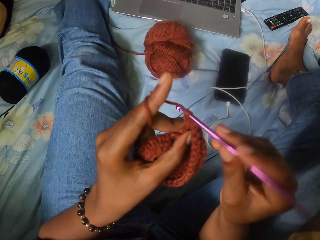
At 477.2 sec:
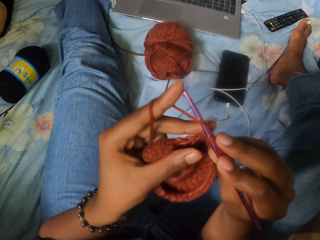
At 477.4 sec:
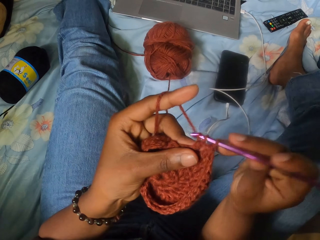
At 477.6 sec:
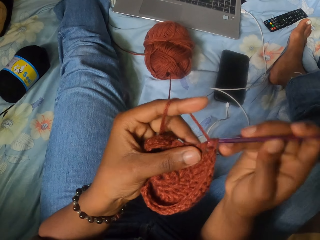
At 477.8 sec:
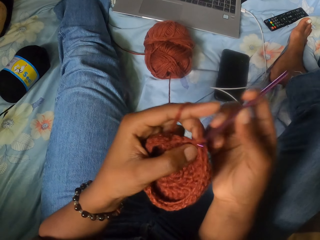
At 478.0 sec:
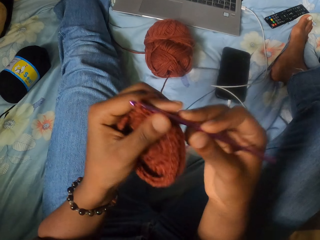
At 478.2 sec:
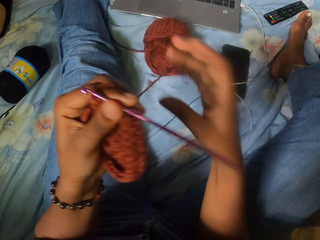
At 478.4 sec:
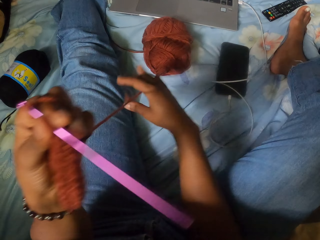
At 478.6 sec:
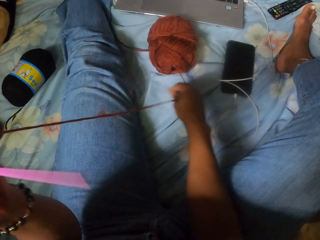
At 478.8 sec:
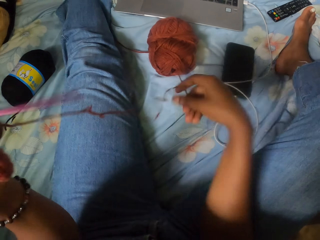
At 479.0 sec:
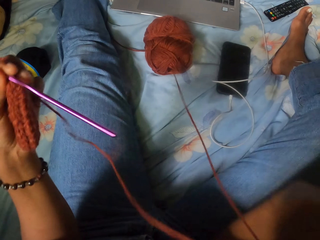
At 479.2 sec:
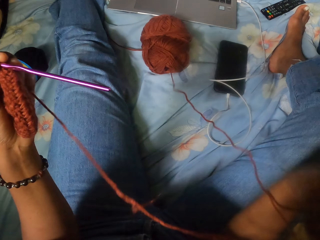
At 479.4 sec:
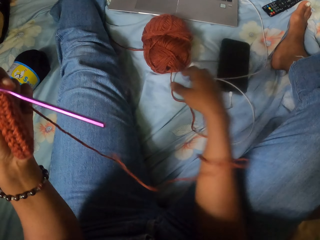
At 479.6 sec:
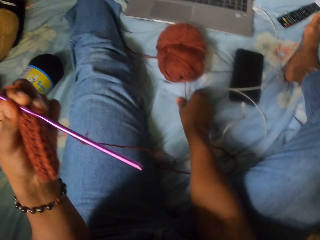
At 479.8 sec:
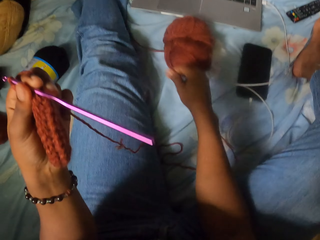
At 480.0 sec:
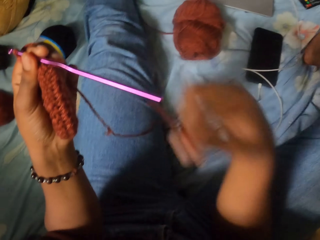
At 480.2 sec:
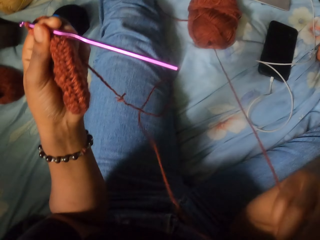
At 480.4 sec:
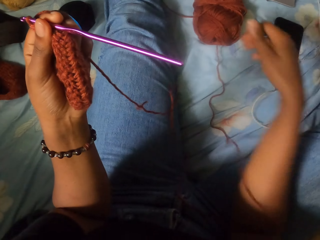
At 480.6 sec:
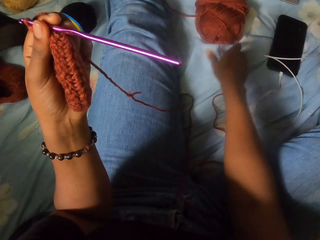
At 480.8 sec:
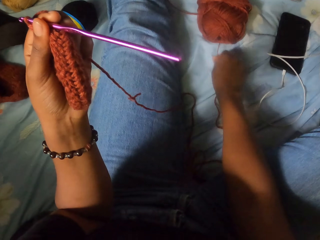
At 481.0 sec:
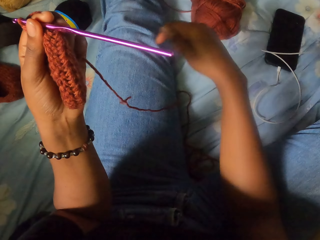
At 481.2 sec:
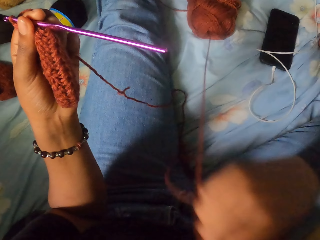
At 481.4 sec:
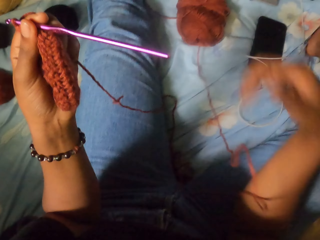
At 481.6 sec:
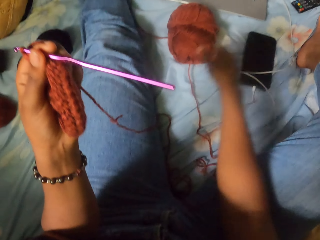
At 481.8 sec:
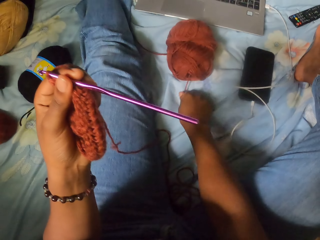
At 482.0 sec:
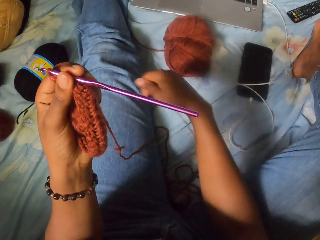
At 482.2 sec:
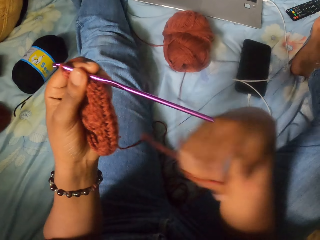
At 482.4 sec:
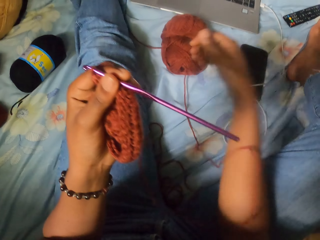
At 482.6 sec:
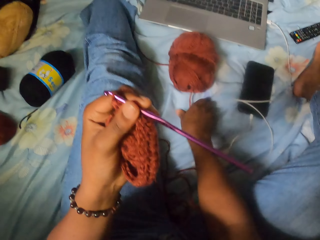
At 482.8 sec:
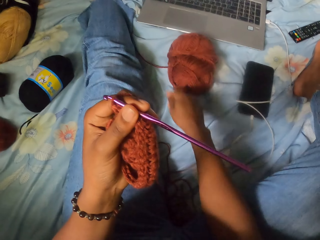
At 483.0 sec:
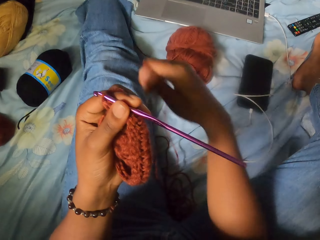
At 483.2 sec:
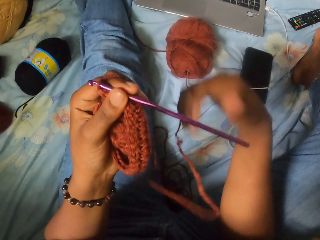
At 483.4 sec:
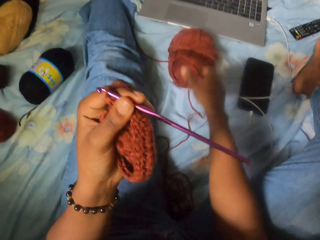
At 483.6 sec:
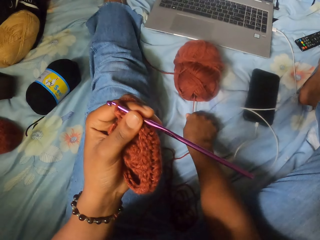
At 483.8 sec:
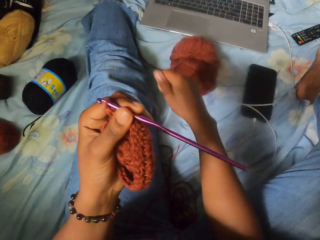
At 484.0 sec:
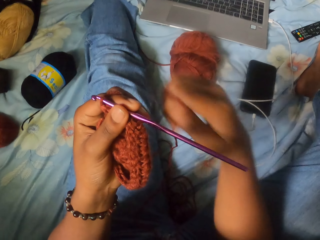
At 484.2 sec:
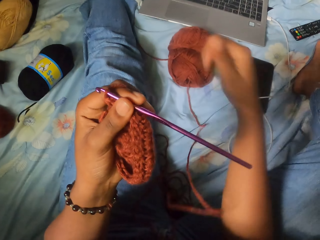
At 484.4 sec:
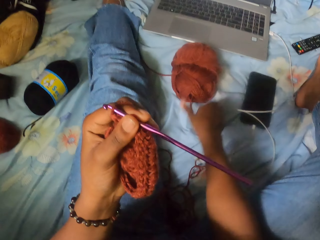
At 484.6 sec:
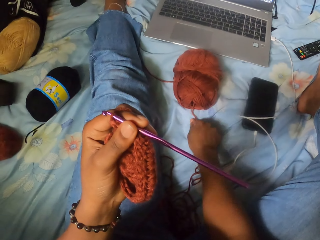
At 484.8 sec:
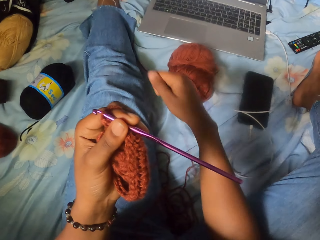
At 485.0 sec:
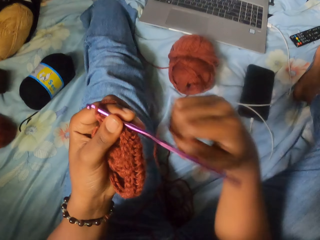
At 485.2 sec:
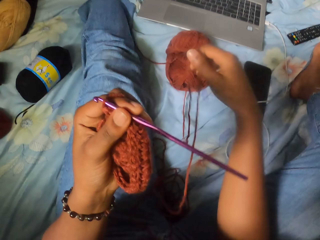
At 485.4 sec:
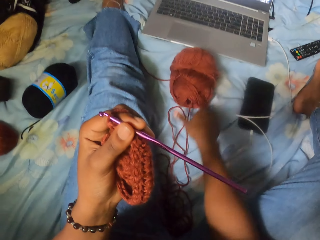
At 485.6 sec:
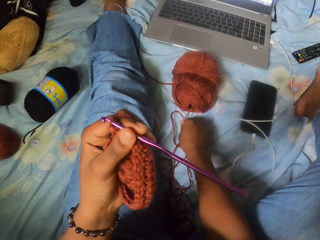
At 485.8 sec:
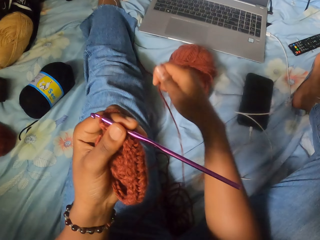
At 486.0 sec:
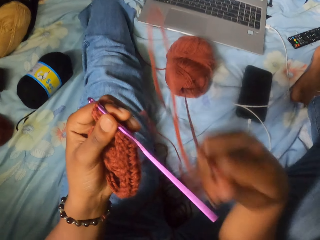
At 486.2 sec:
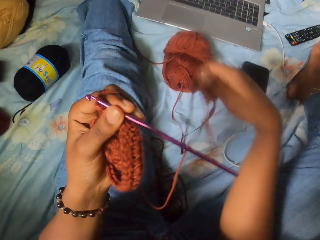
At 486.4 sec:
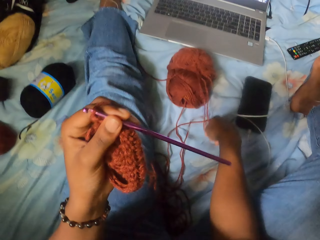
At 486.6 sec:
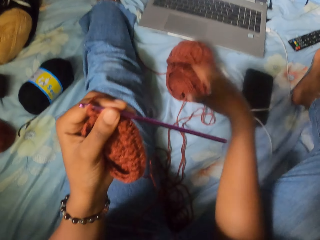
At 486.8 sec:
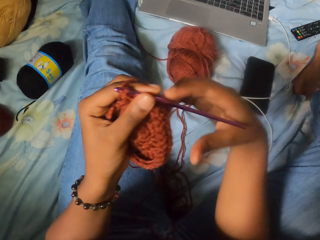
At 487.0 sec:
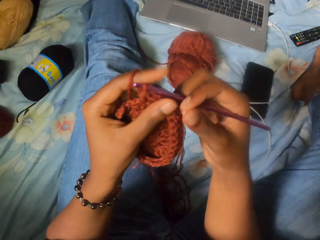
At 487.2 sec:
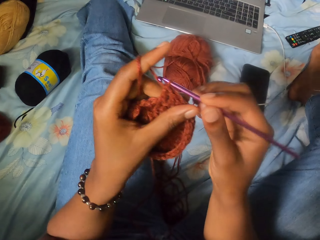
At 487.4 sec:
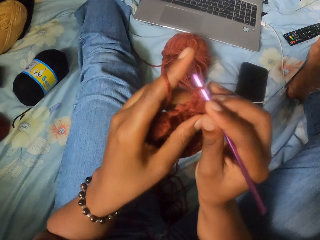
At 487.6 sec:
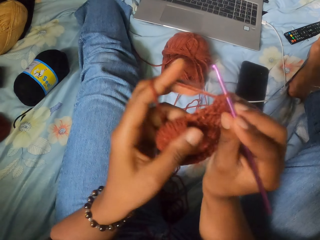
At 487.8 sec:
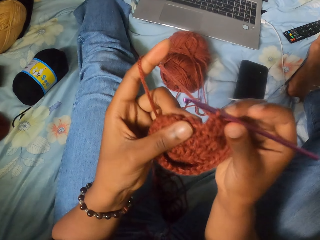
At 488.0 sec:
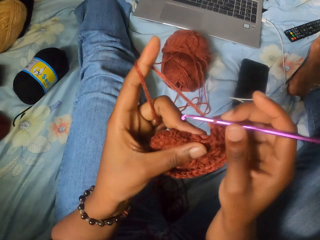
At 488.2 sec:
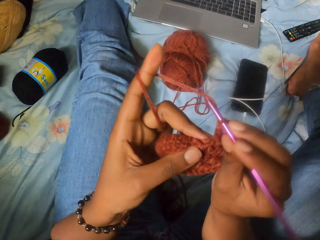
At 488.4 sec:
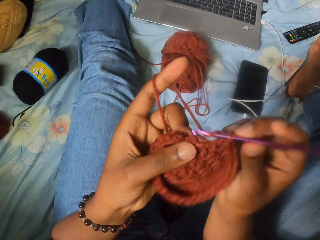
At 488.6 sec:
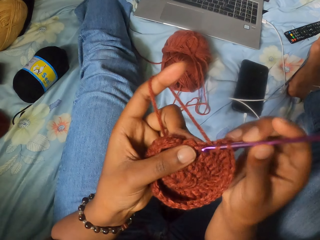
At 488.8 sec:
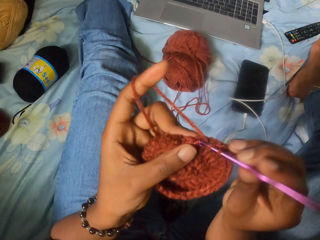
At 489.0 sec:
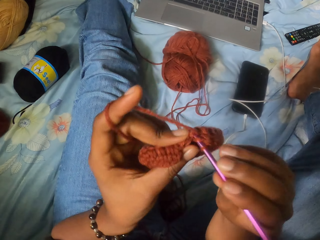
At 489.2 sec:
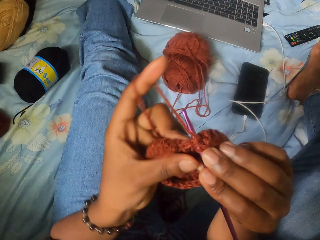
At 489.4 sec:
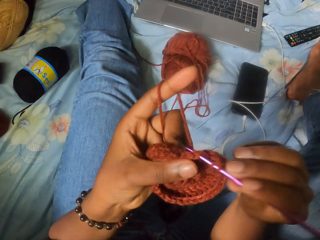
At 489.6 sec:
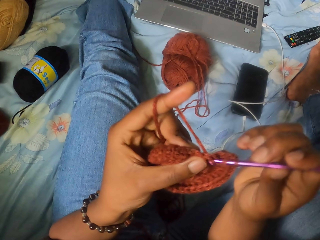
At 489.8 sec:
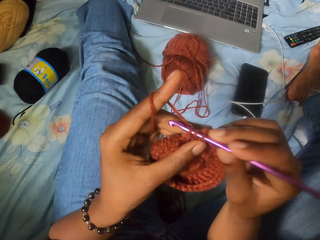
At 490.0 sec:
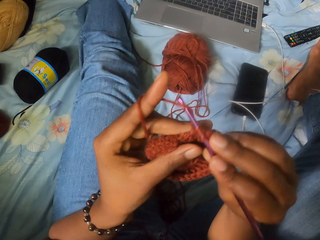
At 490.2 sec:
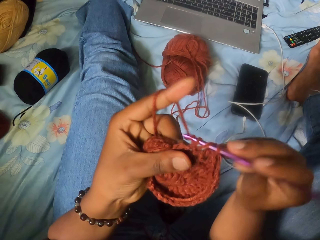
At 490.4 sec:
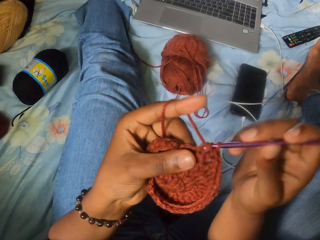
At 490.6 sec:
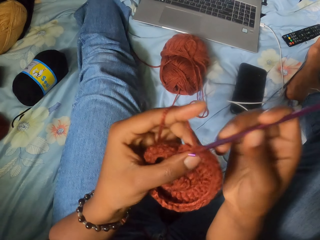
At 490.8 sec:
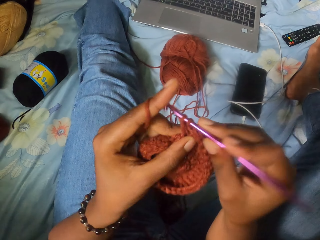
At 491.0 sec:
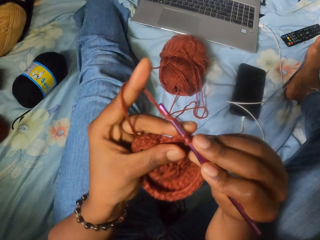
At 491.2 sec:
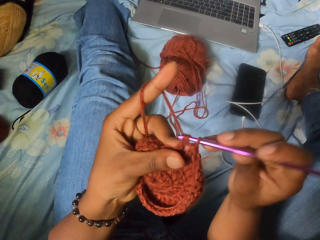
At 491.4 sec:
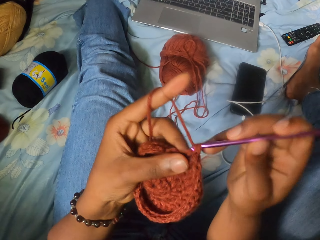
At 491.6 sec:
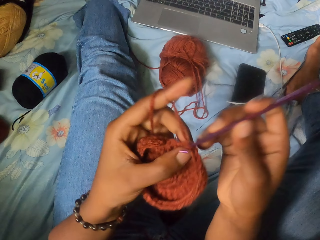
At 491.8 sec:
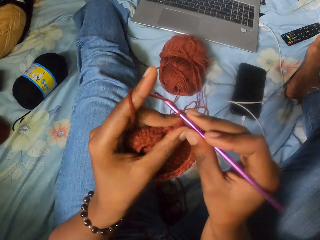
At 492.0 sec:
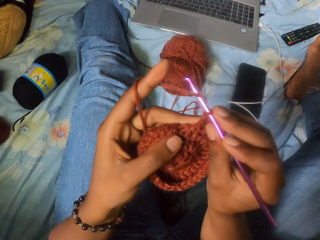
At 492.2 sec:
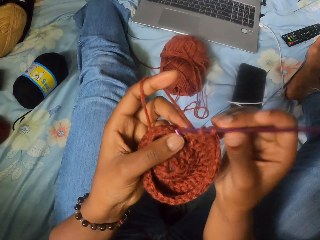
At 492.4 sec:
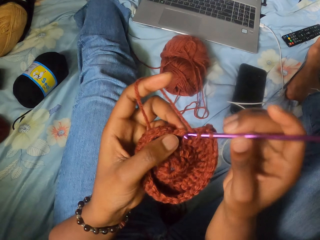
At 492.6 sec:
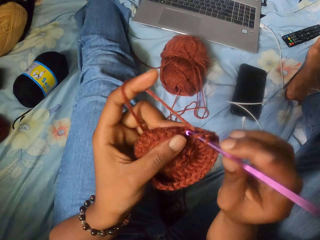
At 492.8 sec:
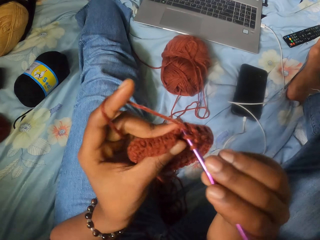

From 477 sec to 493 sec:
The camera wearer pulls the yarn with her right hand. She unrolls the fabric. She crochets the yarn with the crochet hook in her right hand.

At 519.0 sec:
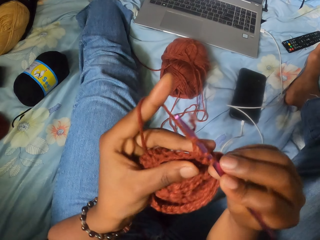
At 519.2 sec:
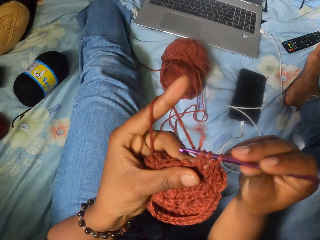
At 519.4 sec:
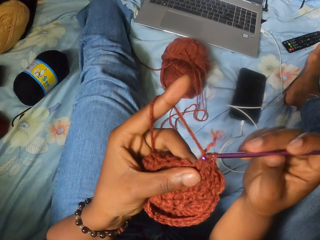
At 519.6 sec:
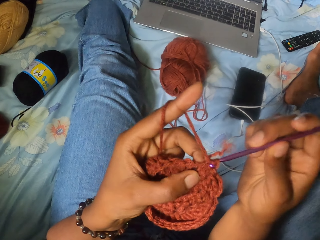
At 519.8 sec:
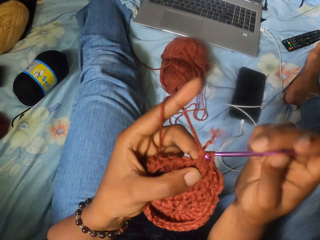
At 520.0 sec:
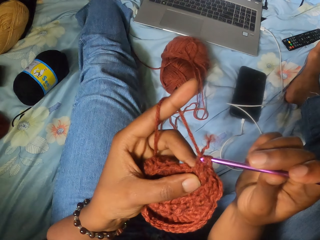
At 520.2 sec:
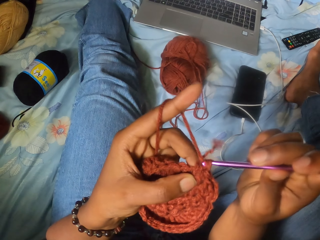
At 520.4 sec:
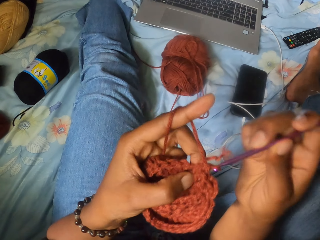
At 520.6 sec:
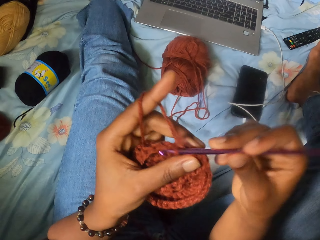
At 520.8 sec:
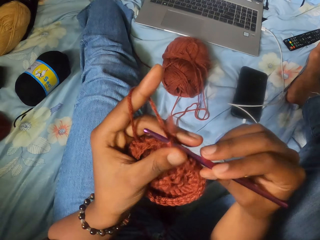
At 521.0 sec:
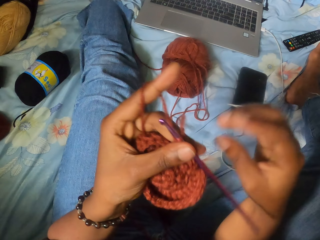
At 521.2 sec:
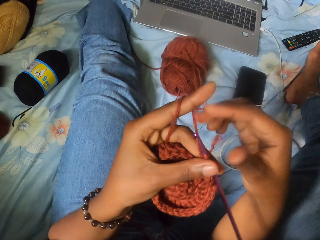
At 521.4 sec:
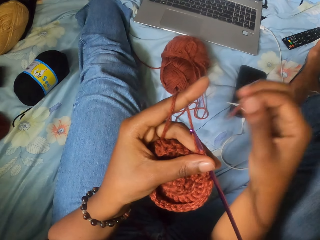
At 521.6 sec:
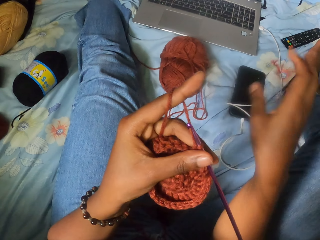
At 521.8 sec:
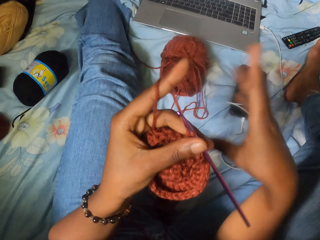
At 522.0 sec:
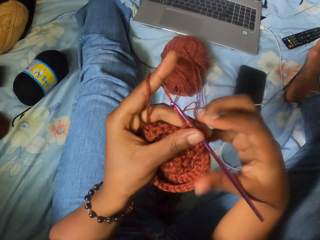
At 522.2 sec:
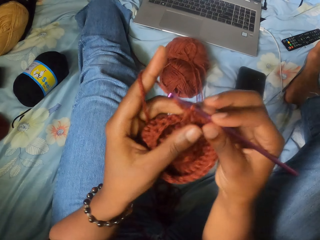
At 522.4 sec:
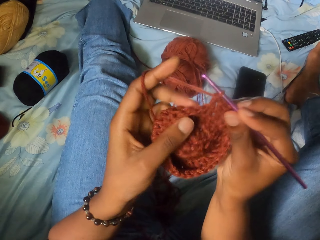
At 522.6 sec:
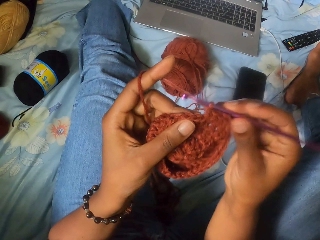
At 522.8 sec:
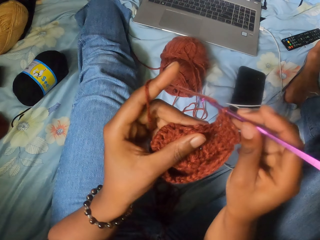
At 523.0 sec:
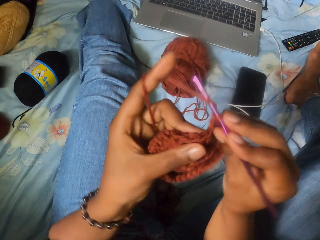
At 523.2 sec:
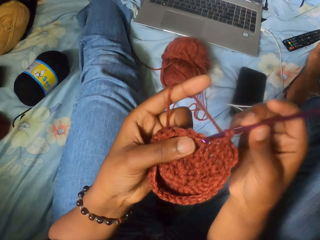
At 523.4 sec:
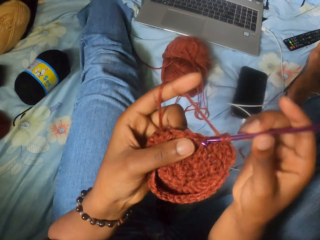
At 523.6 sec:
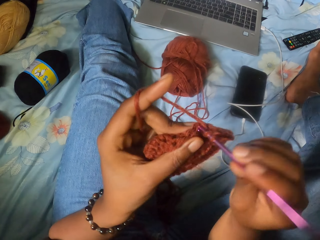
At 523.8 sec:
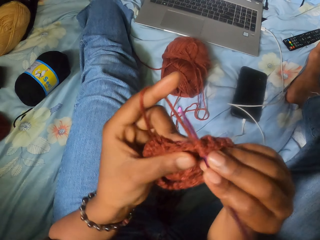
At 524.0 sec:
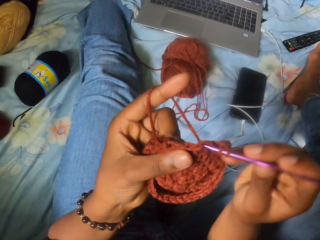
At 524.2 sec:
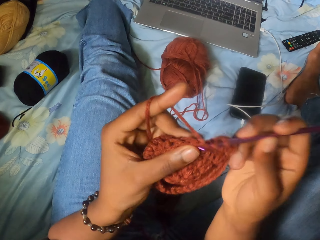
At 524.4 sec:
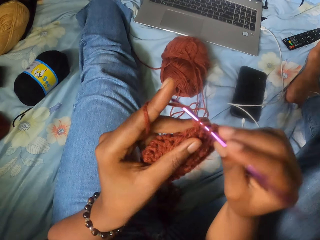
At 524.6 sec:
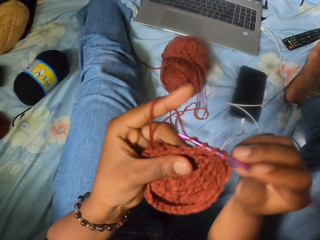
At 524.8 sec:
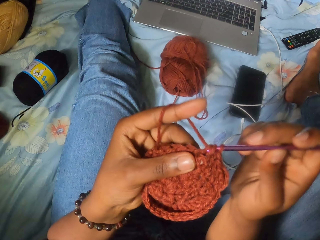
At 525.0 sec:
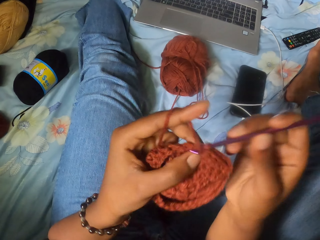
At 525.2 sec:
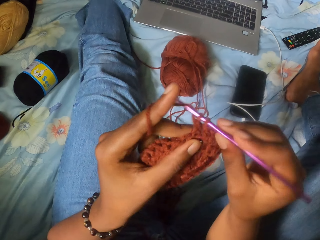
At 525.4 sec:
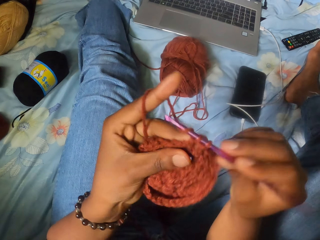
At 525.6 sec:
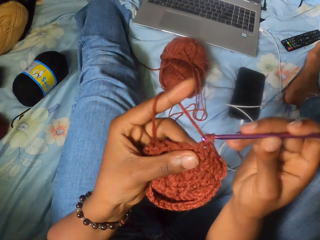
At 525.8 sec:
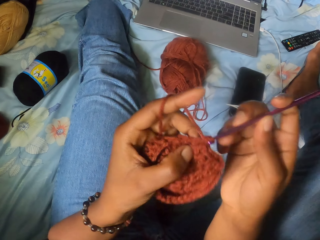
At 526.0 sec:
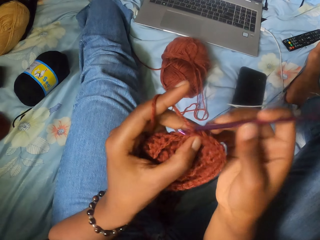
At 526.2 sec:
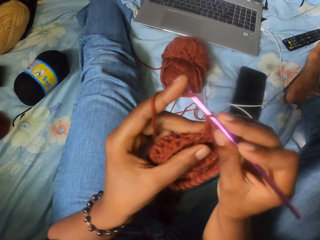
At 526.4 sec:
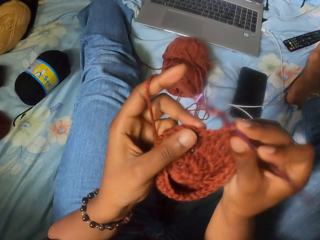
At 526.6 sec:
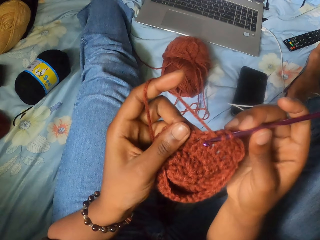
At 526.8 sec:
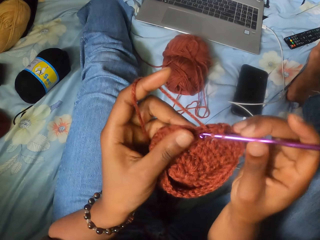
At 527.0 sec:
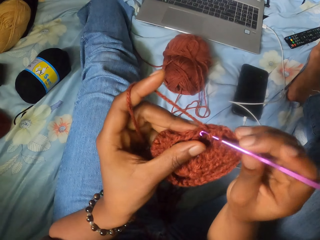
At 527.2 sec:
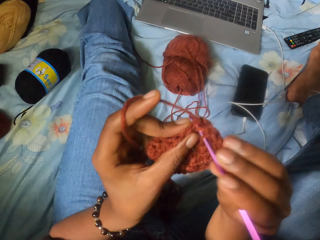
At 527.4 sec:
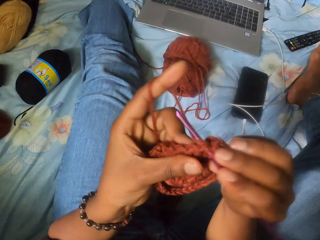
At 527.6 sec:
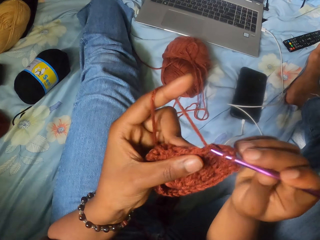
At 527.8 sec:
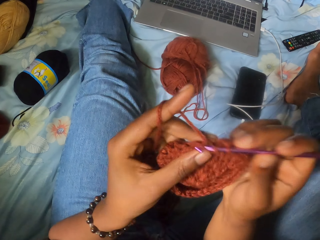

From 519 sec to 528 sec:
The camera wearer removes a yarn strand or thread from the crochet with her right hand. She drops the thread down. She crochets the yarn with the crochet hook in her right hand.
